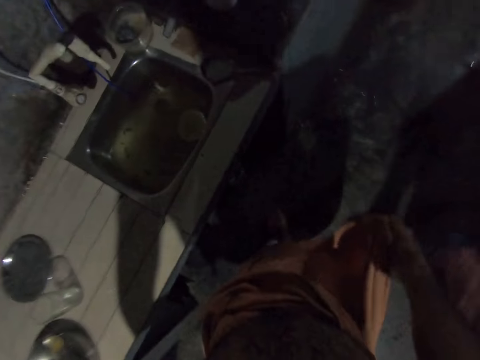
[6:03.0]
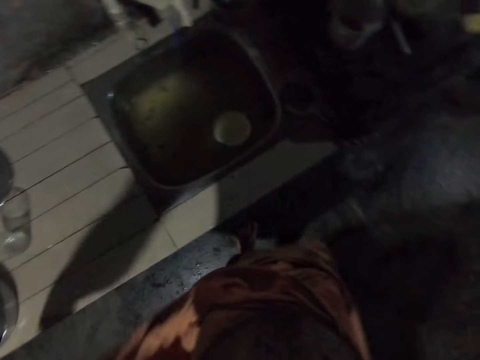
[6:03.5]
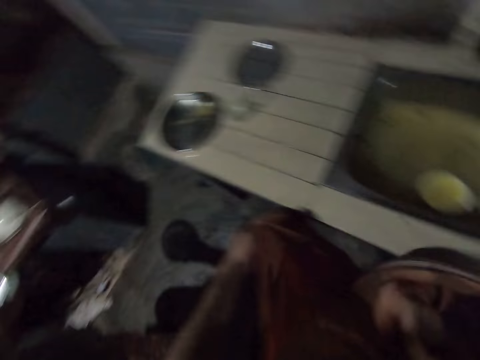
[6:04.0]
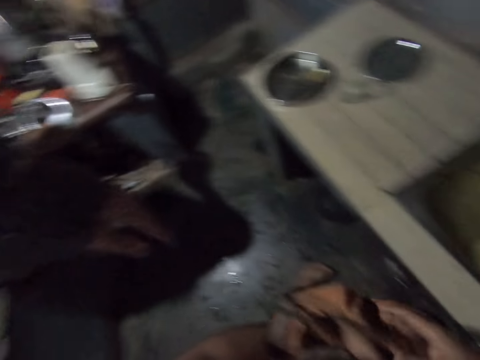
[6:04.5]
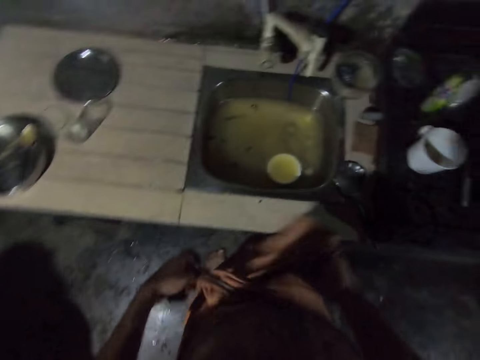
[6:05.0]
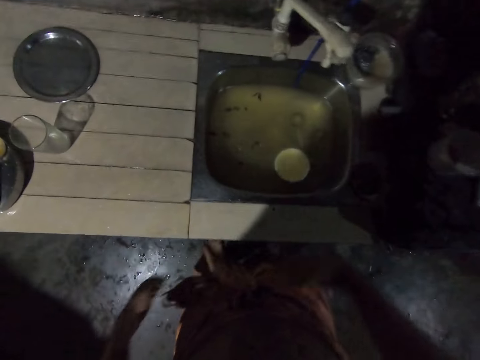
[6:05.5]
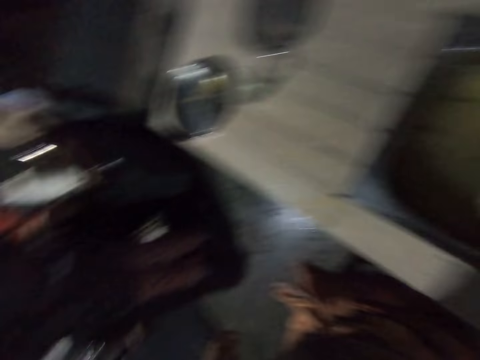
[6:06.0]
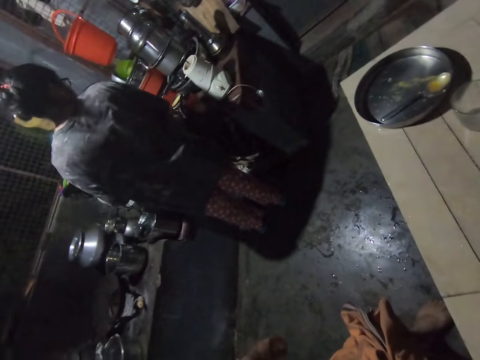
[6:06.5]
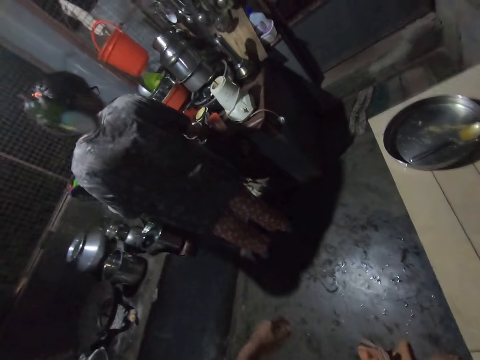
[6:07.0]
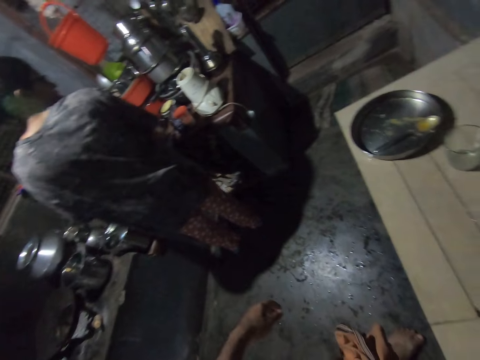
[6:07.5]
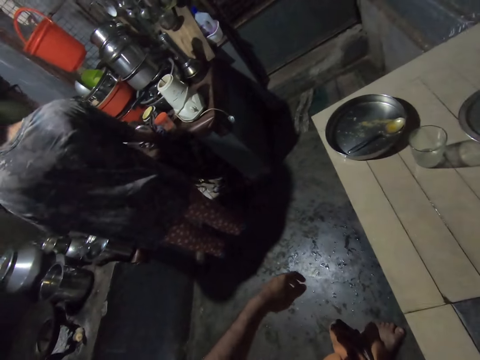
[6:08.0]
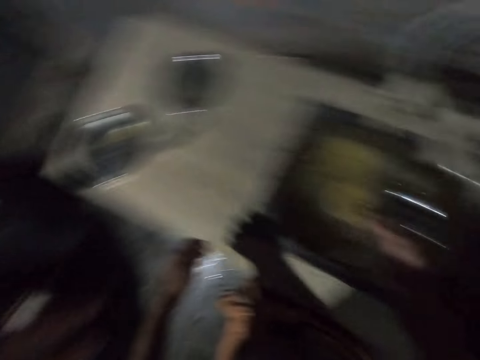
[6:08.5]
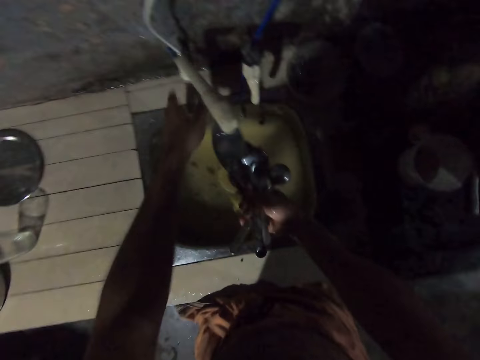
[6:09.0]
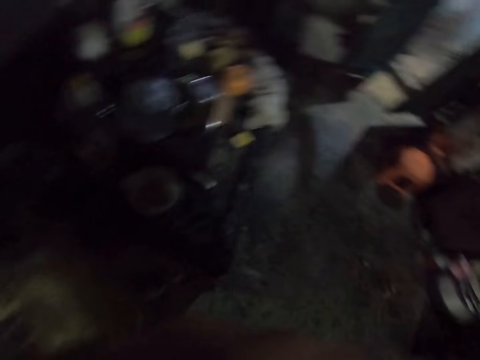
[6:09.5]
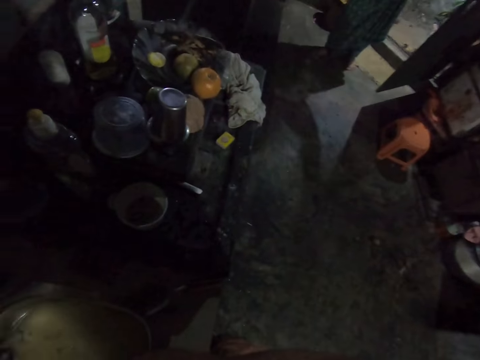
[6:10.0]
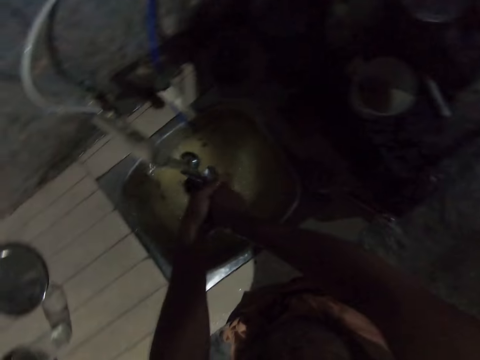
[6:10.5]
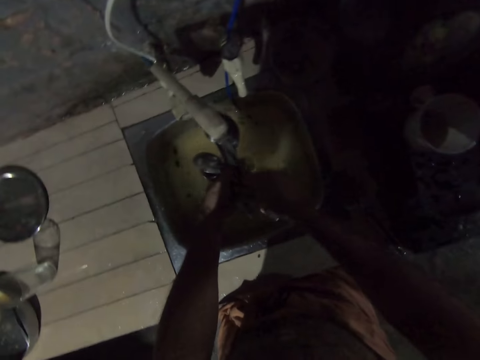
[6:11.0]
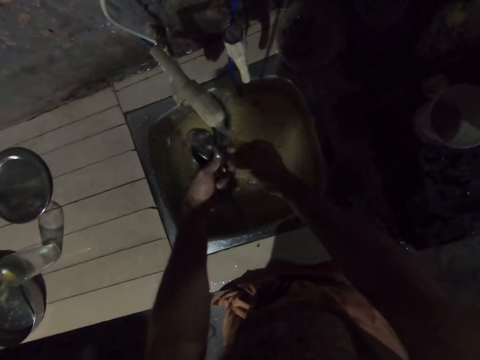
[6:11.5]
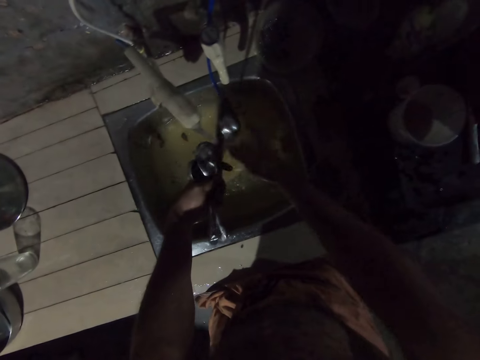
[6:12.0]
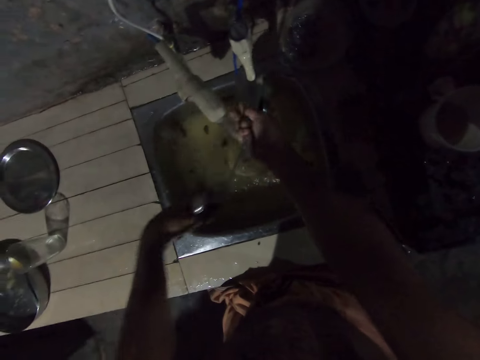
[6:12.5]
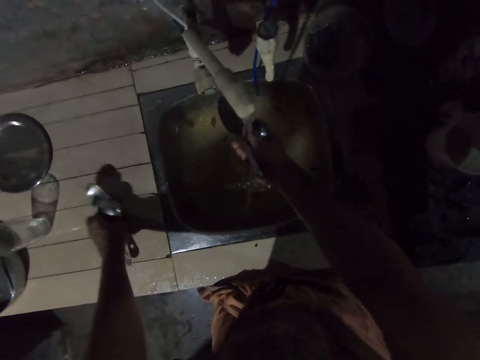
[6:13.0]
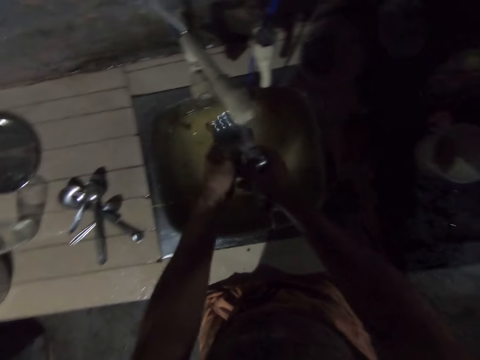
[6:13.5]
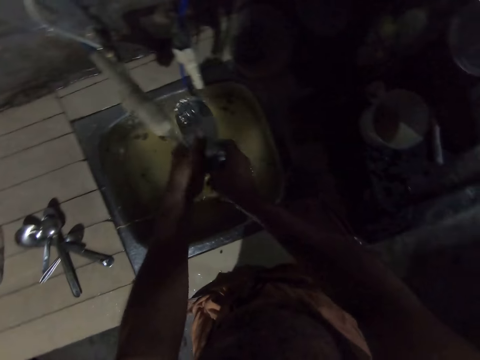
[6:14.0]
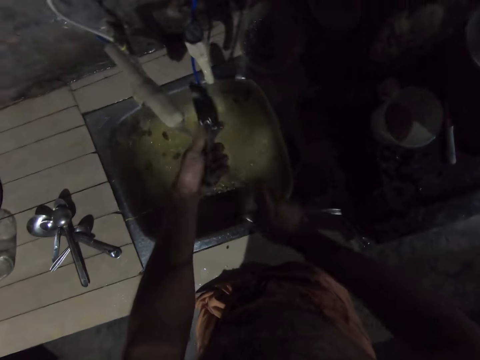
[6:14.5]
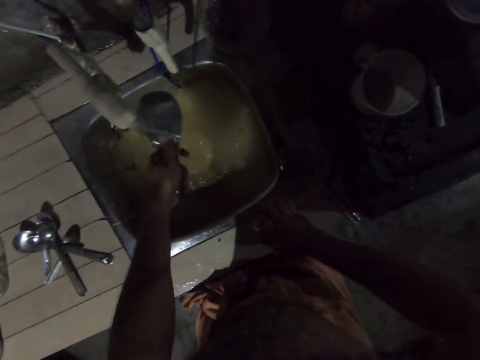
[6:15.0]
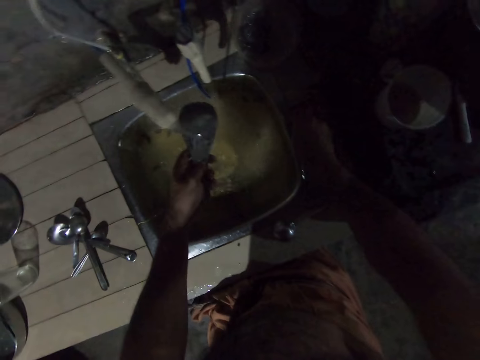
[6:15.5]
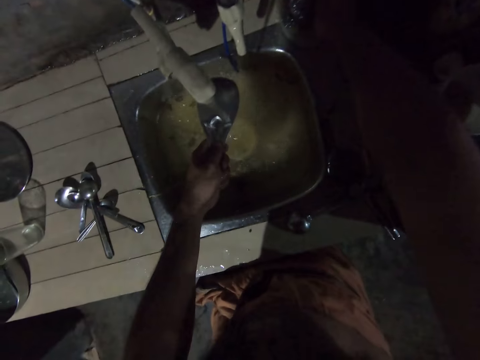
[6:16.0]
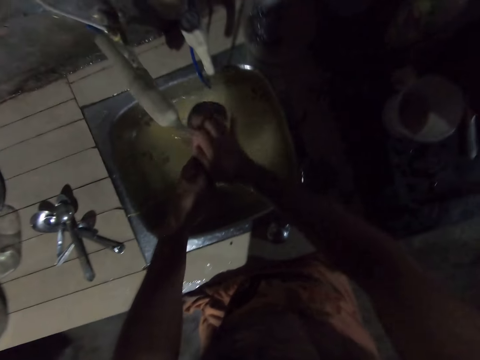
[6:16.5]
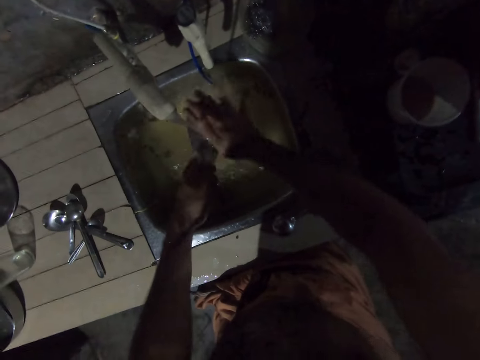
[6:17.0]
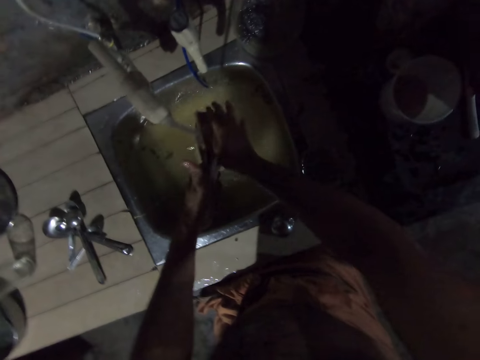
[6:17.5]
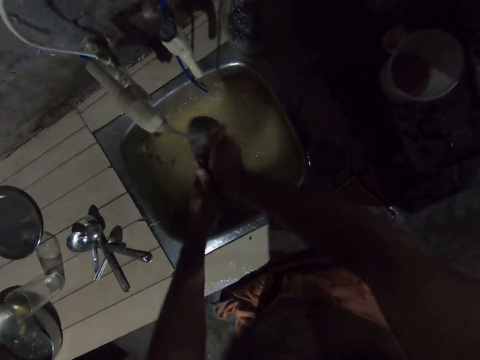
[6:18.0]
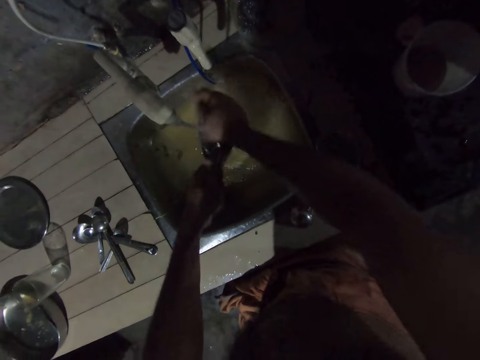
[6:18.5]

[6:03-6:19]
A woman walks around. The camera wearer touches the cloth. They adjust the dress. The woman moves the pan on the table. The camera wearer turns on the water. They clean the spoons. They place the spoons on the countertop. They place a spoon on the counter. They pick a spoon. They pick the scrubber with the right hand. They place the spoon in the dish. They clean the serving spoon with the scrubber.

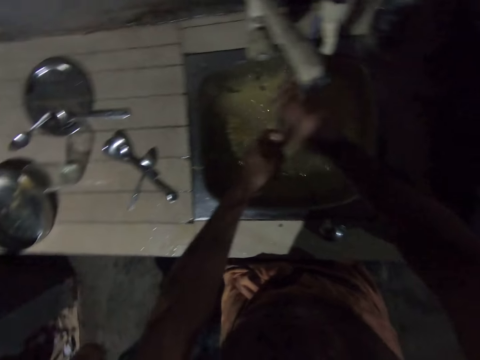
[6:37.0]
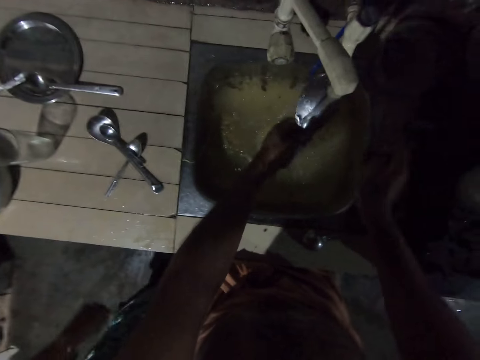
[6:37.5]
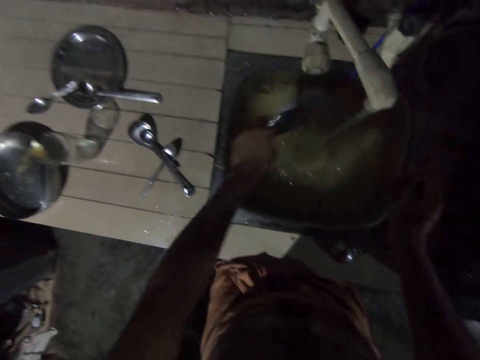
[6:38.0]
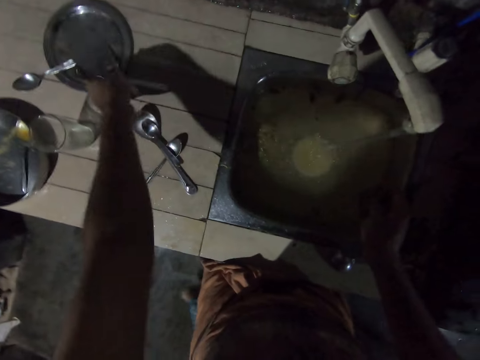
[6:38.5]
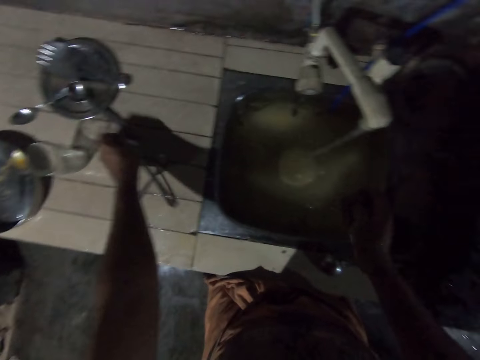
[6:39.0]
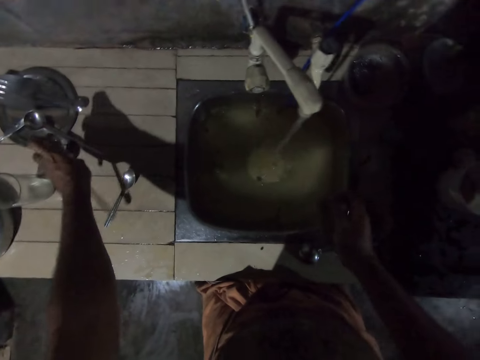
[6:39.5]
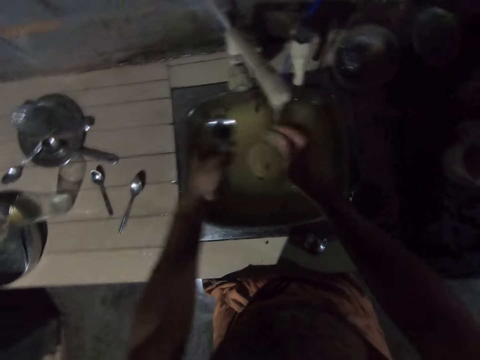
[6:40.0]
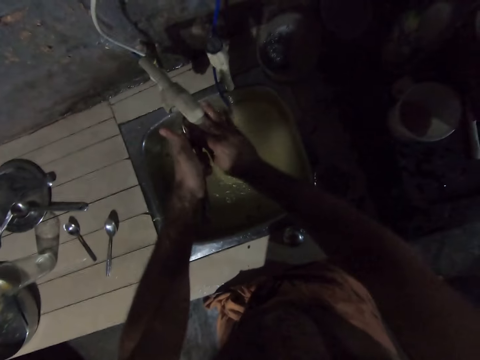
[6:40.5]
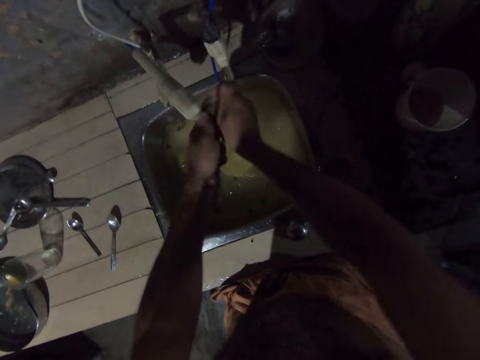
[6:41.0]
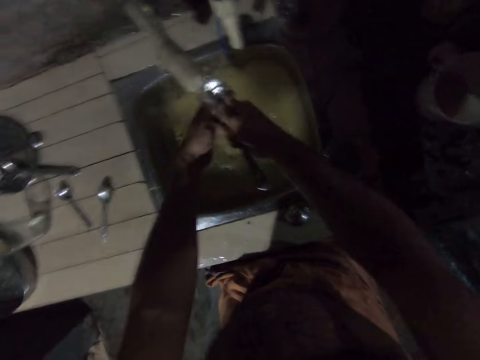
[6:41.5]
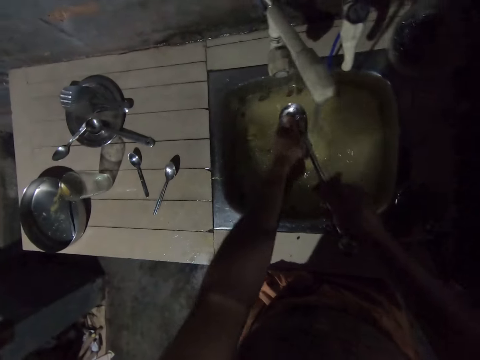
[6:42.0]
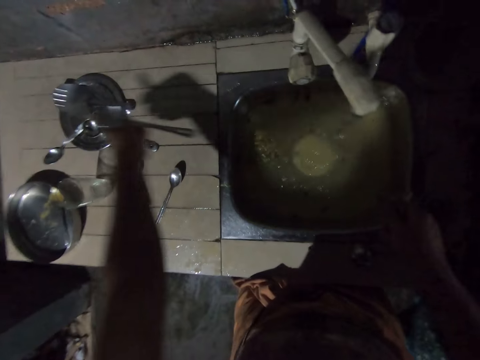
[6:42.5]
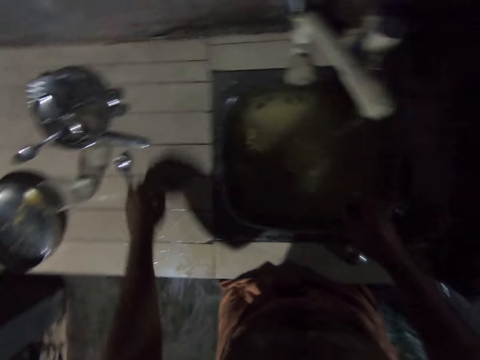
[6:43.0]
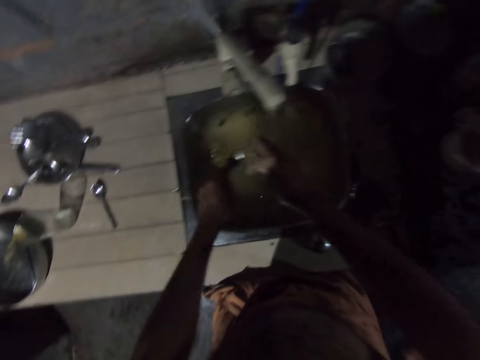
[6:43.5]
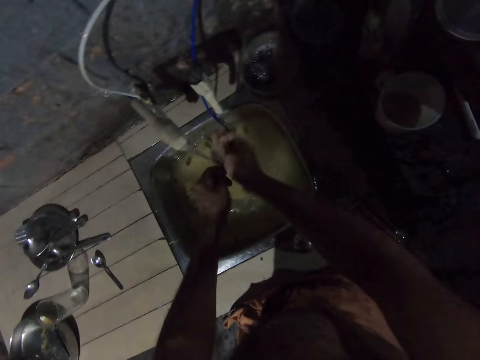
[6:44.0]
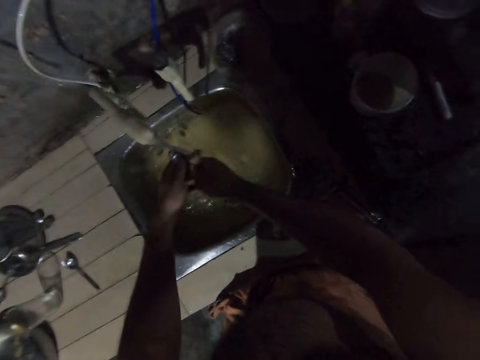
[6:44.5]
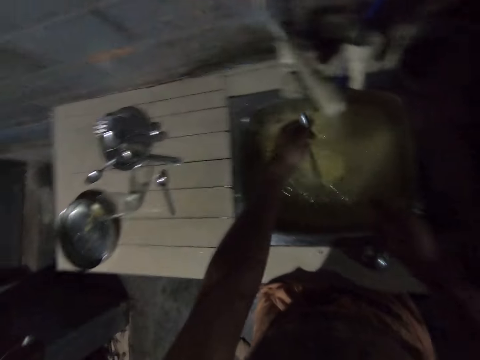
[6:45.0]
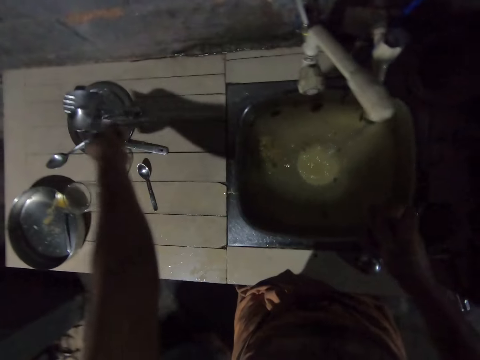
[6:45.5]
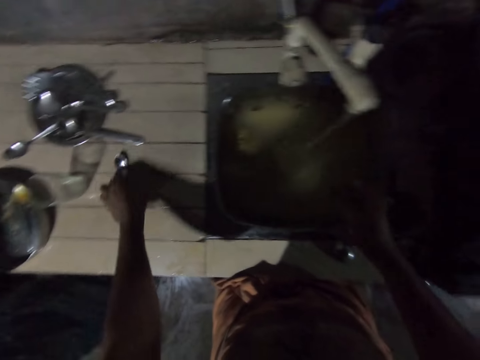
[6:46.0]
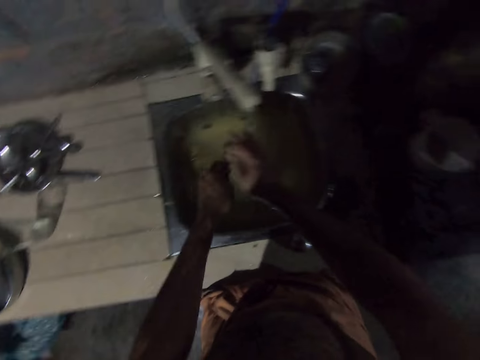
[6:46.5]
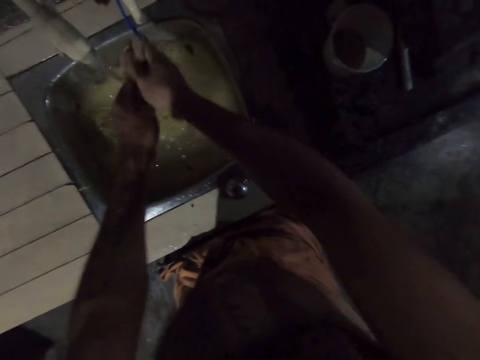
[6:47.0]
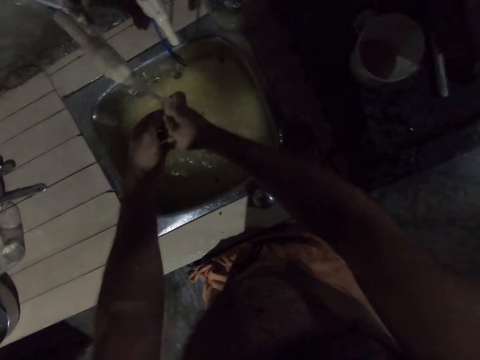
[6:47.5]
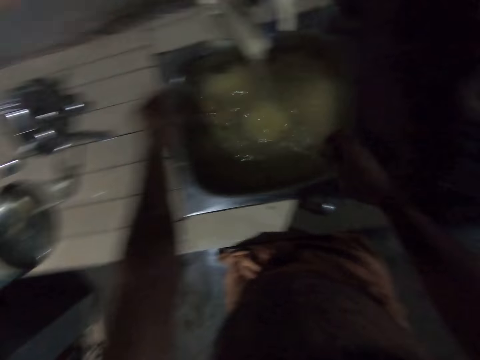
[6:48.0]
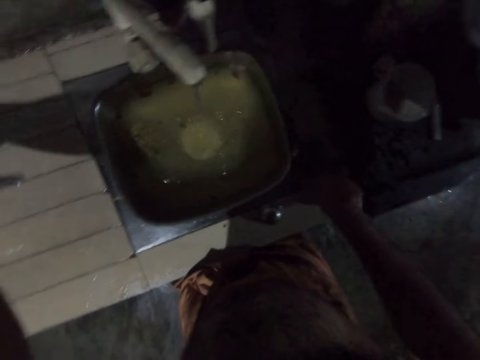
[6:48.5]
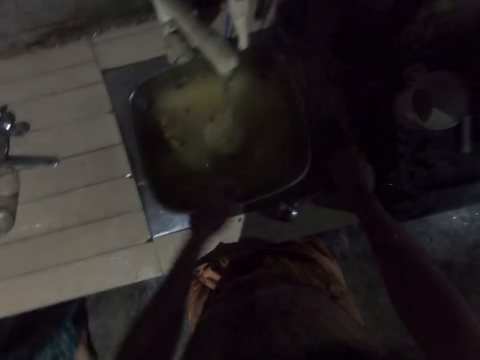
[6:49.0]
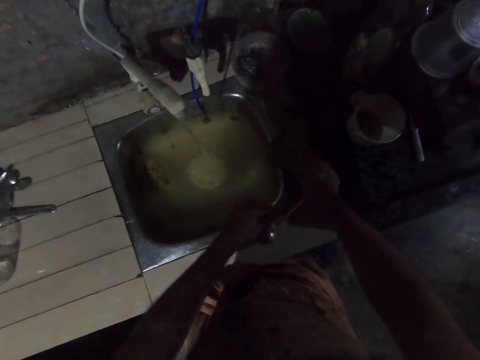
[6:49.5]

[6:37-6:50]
The camera wearer places the serving spoon on the plate. They pick the spoon with the left hand. They rinse the spoon. They place the spoon on the plate. They place the spoon on the plate again. They pick the spoon. They rinse the spoon. They drop the spoon on the plate.
